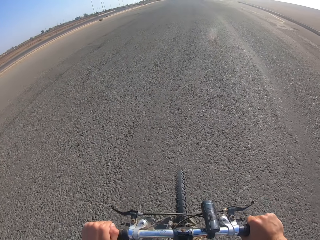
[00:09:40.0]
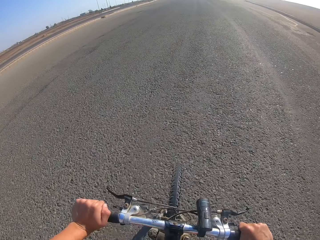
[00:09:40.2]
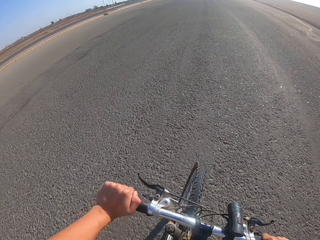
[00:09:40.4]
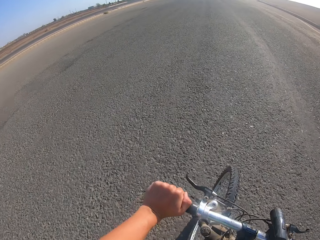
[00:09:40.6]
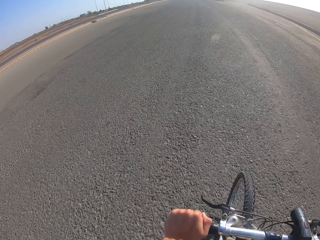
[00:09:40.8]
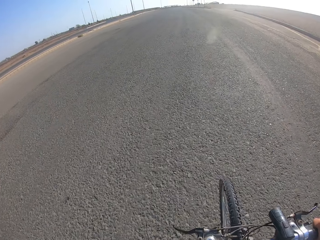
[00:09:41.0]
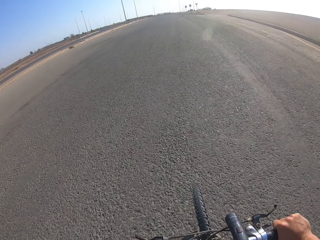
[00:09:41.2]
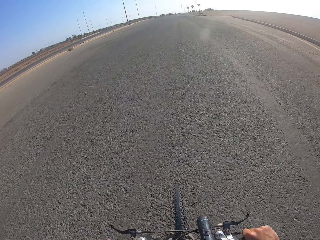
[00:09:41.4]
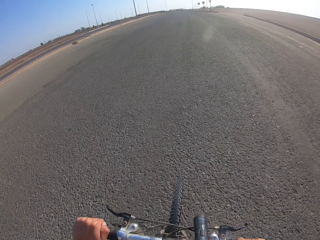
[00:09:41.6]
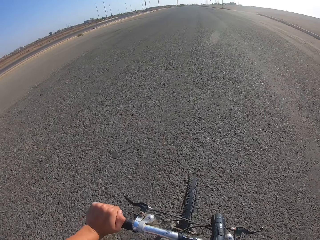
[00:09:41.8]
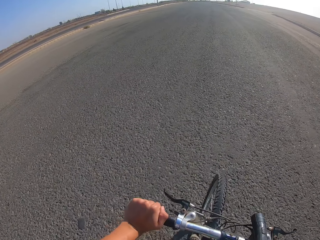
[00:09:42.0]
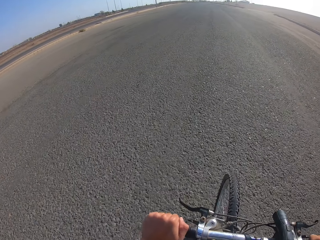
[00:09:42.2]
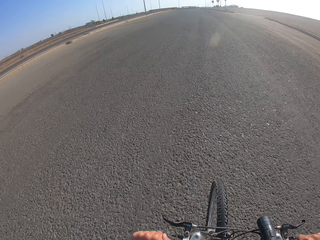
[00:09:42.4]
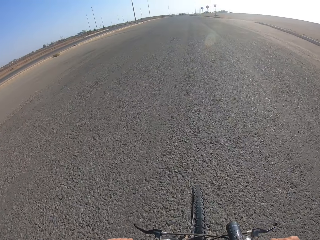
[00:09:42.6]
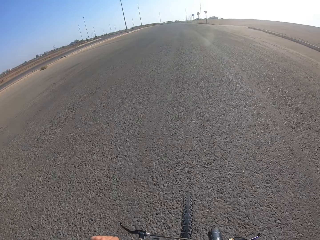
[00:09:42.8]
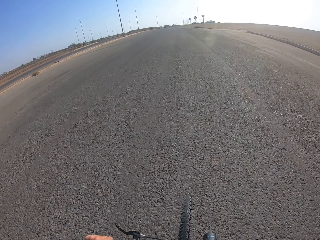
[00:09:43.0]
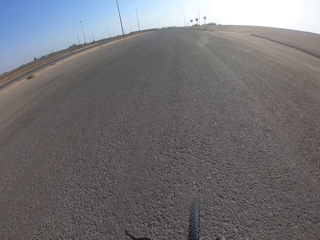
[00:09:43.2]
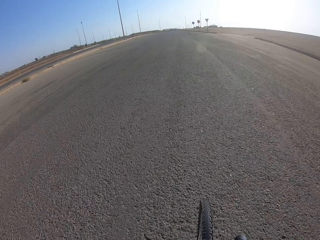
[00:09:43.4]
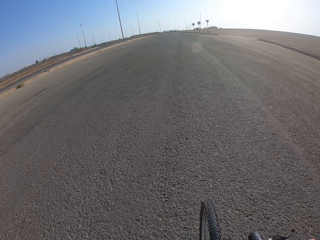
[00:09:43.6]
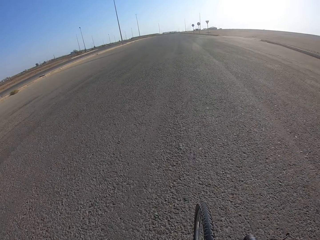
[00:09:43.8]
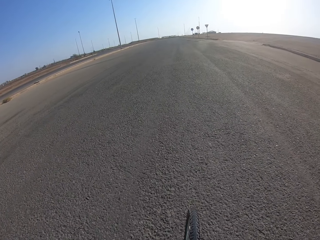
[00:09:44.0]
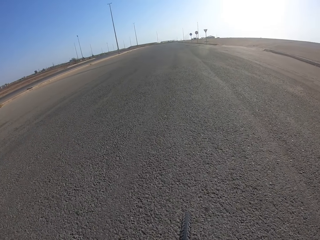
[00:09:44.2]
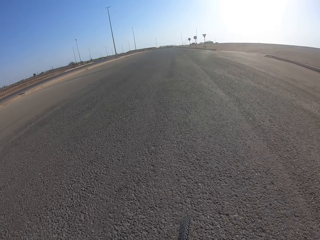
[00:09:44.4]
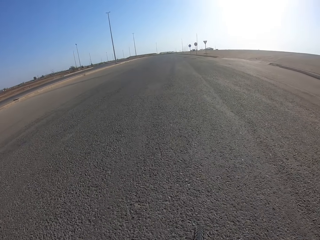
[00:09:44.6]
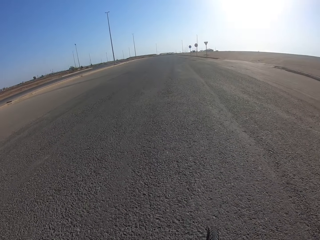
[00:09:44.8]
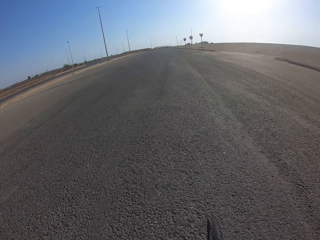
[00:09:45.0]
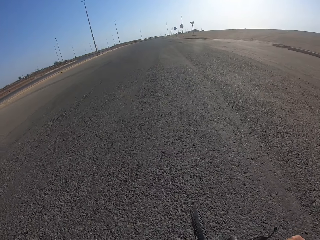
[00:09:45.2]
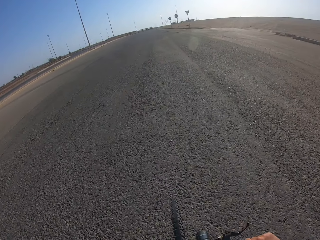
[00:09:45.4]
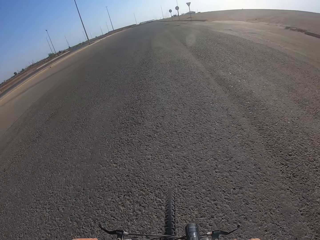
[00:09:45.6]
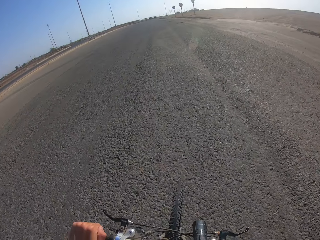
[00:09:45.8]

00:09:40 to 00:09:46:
The camera wearer sways the bicycle.

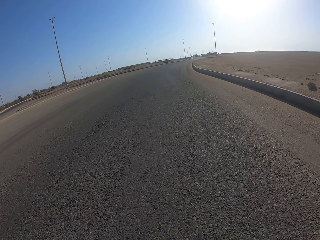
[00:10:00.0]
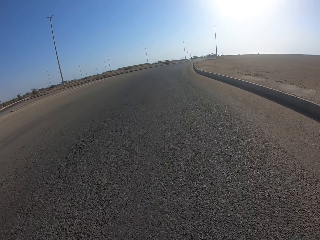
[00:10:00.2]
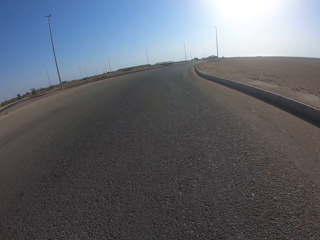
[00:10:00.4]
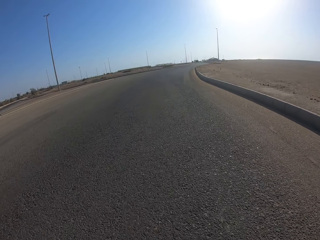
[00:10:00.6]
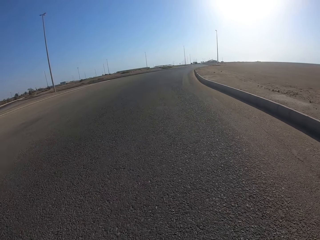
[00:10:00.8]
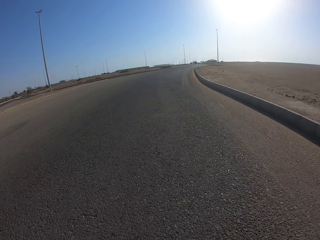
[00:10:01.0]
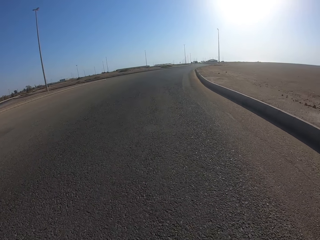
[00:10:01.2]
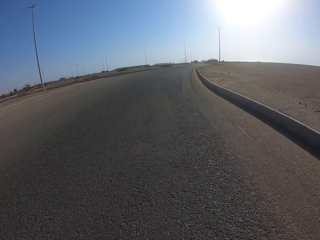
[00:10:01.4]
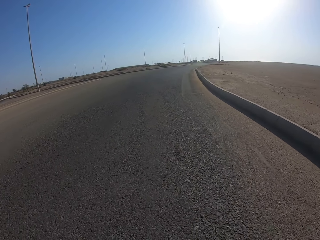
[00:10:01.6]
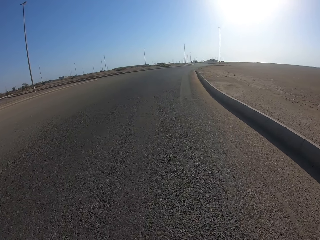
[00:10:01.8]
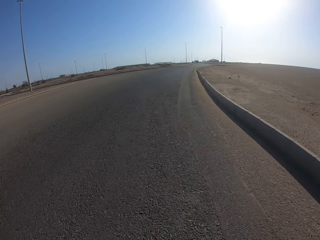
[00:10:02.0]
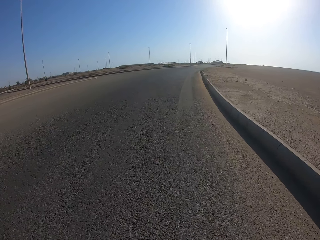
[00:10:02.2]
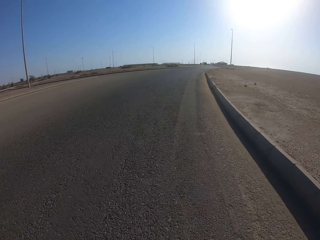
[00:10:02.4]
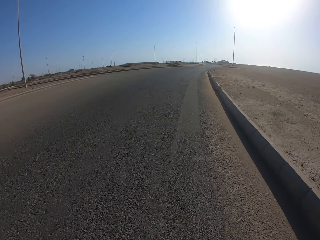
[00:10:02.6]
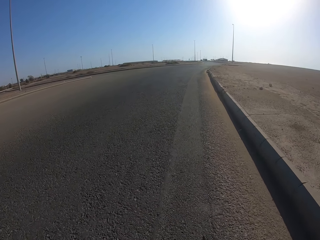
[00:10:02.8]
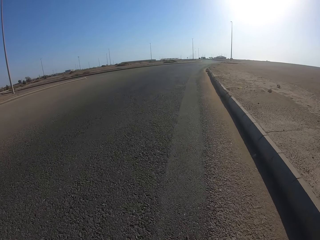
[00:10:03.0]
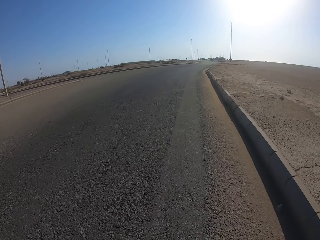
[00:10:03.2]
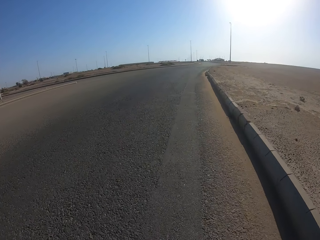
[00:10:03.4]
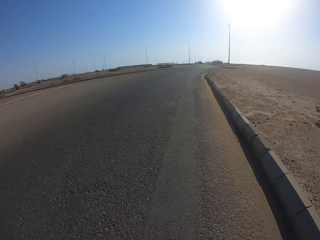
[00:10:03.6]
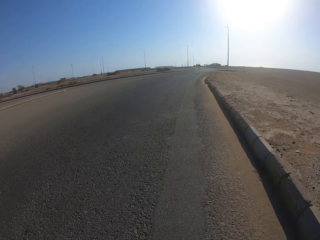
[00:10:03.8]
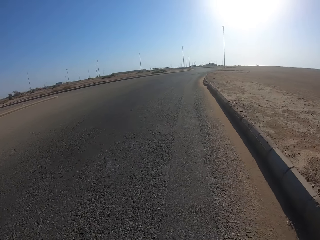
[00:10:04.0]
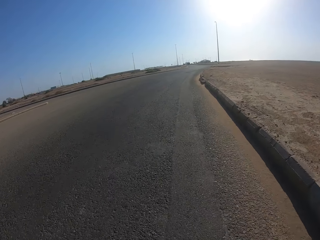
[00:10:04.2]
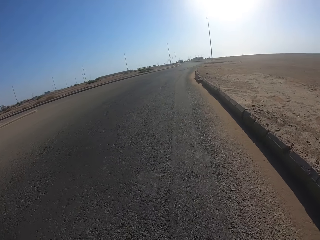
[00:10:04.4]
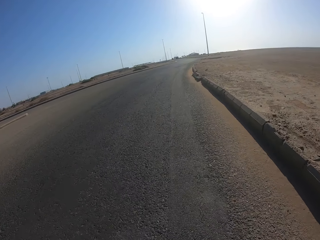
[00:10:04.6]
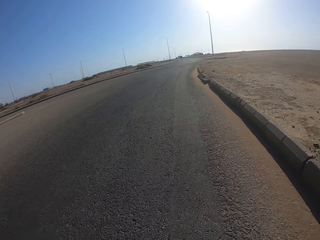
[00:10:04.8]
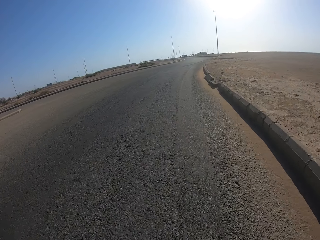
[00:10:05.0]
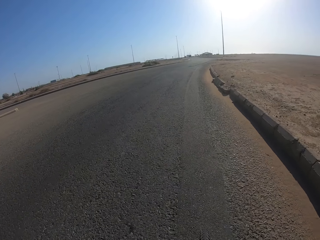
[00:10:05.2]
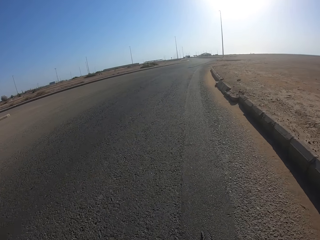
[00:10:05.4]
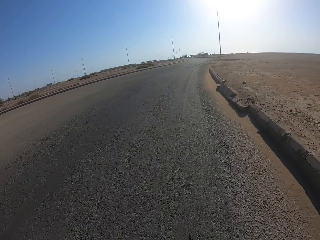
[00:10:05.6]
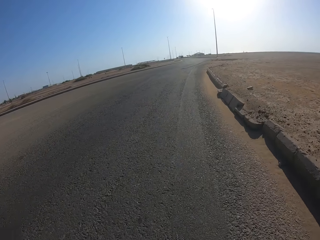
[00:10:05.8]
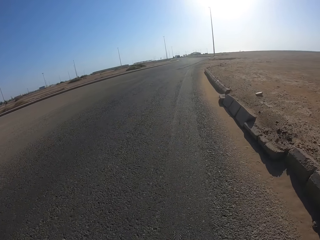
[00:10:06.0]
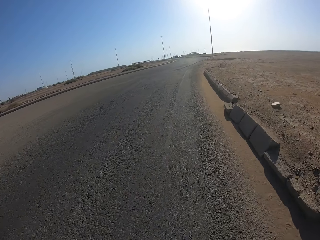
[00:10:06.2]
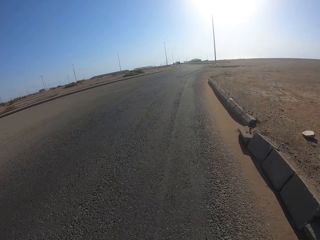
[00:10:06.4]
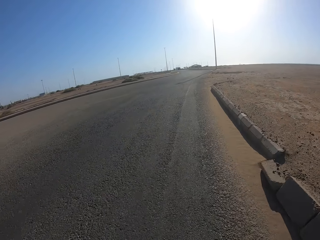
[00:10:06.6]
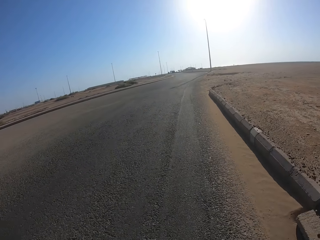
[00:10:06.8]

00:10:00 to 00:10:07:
The camera wearer cycles the bicycle.

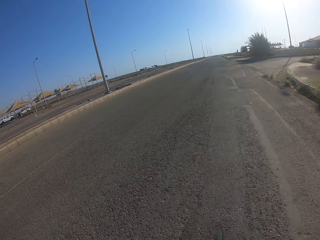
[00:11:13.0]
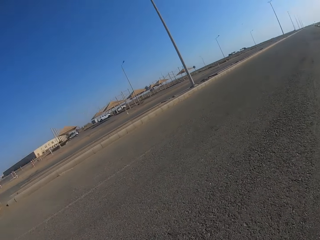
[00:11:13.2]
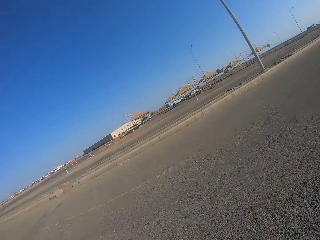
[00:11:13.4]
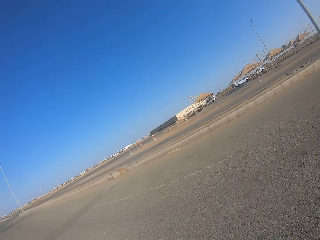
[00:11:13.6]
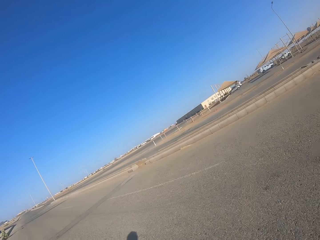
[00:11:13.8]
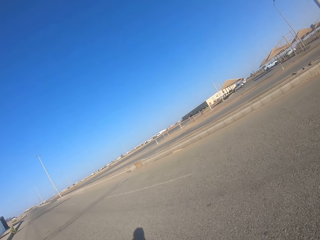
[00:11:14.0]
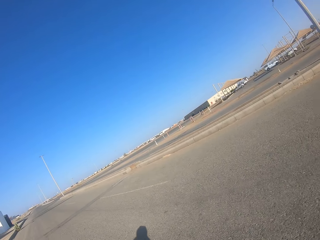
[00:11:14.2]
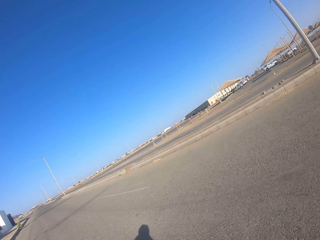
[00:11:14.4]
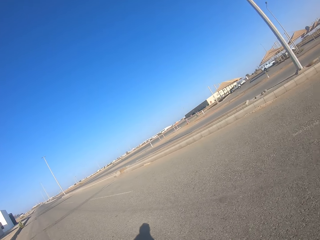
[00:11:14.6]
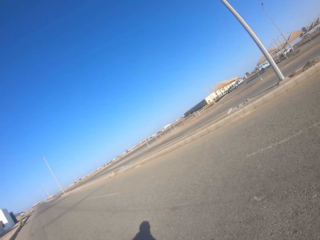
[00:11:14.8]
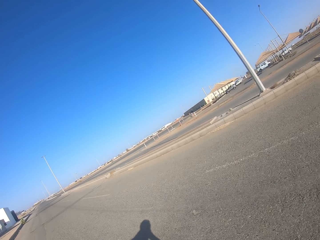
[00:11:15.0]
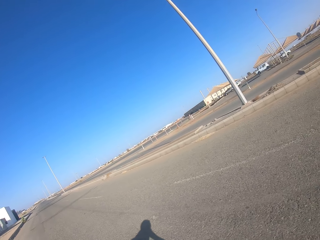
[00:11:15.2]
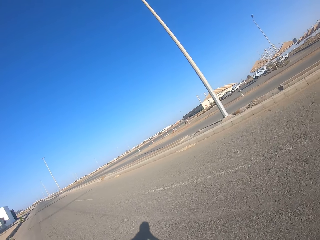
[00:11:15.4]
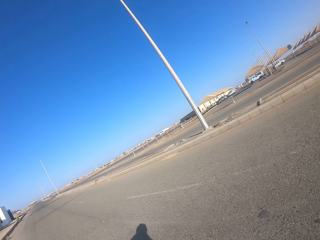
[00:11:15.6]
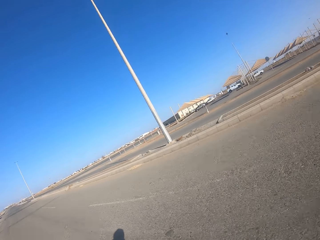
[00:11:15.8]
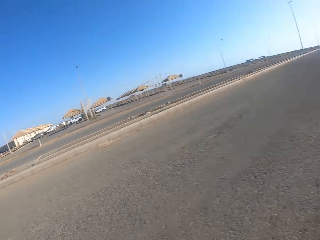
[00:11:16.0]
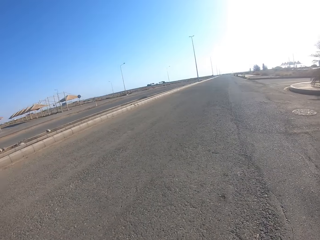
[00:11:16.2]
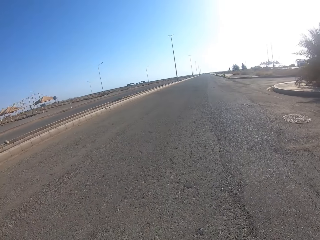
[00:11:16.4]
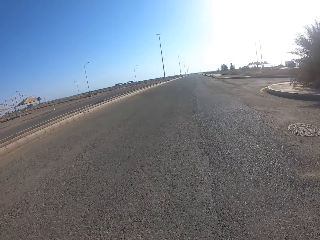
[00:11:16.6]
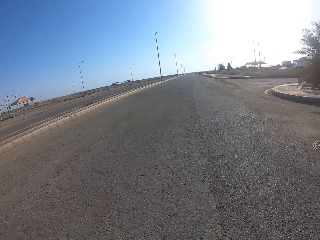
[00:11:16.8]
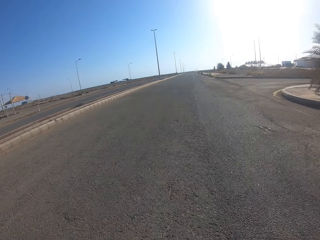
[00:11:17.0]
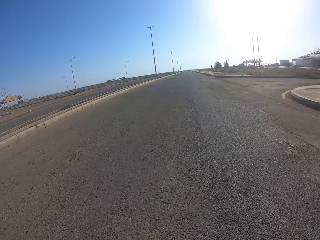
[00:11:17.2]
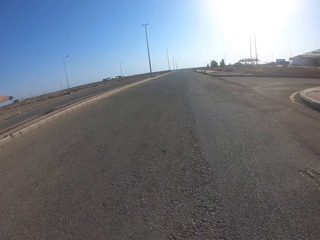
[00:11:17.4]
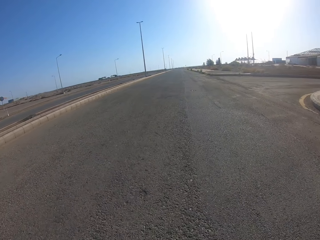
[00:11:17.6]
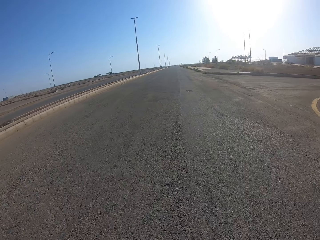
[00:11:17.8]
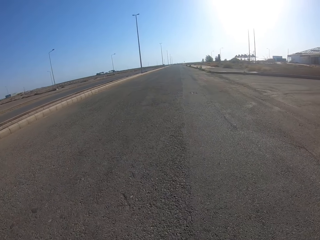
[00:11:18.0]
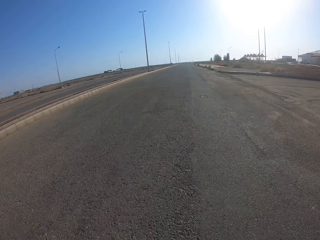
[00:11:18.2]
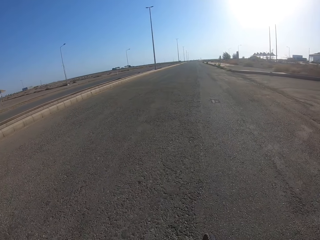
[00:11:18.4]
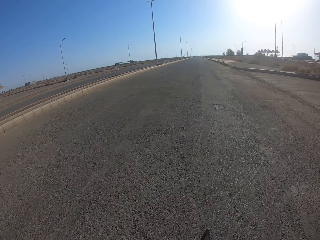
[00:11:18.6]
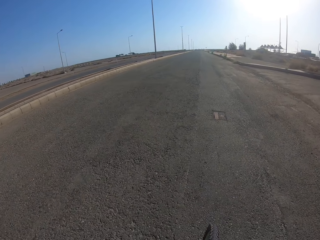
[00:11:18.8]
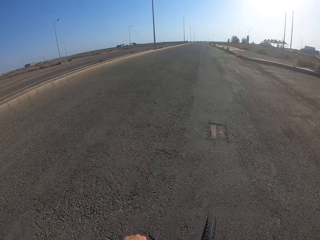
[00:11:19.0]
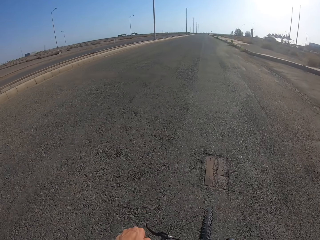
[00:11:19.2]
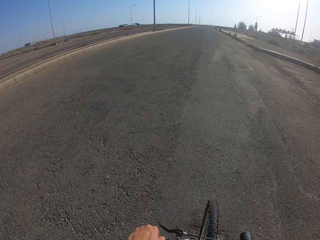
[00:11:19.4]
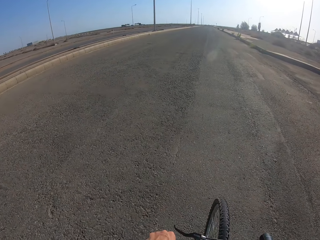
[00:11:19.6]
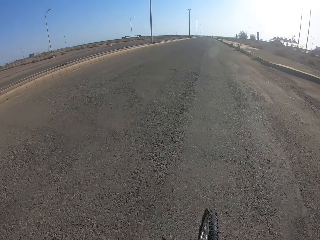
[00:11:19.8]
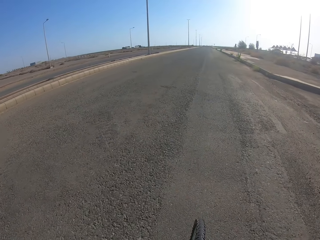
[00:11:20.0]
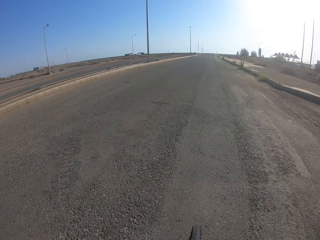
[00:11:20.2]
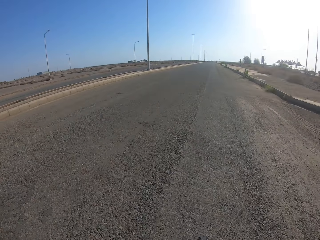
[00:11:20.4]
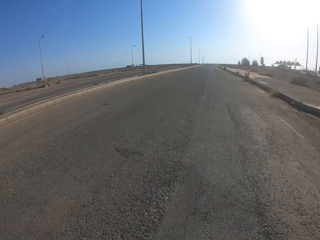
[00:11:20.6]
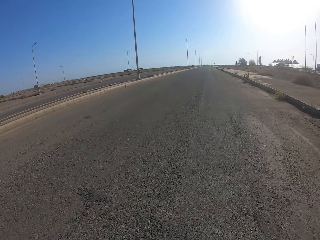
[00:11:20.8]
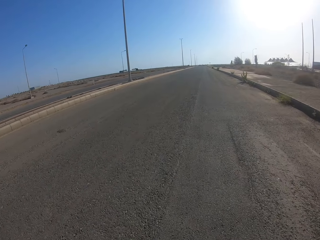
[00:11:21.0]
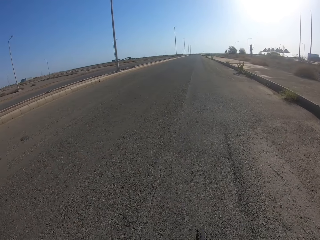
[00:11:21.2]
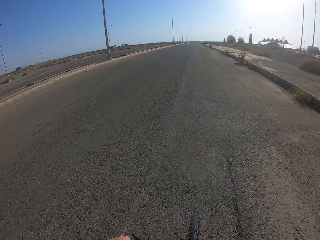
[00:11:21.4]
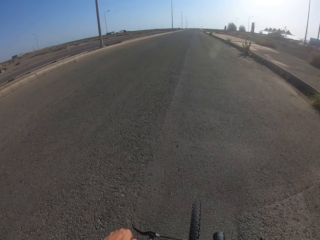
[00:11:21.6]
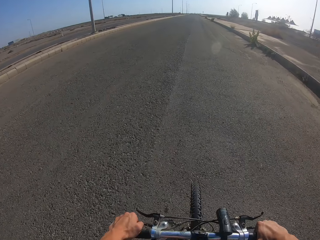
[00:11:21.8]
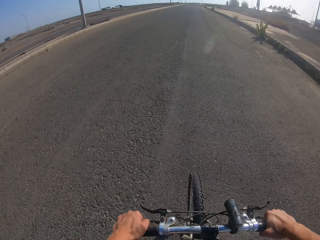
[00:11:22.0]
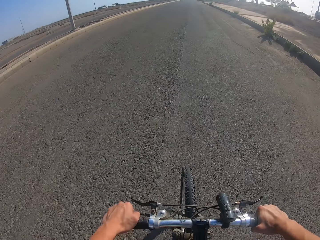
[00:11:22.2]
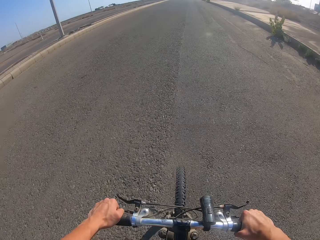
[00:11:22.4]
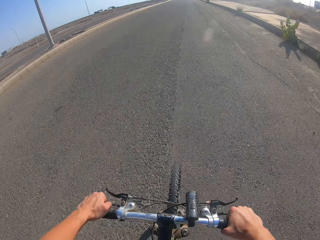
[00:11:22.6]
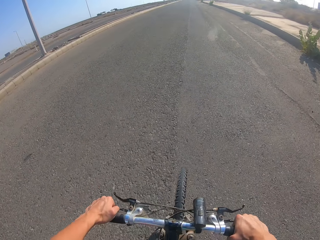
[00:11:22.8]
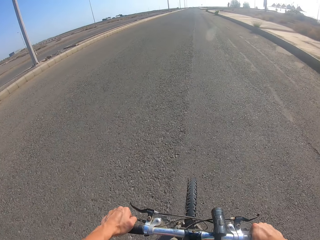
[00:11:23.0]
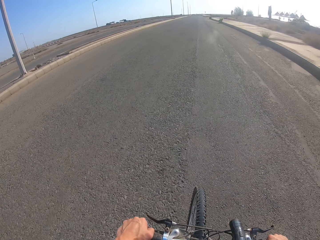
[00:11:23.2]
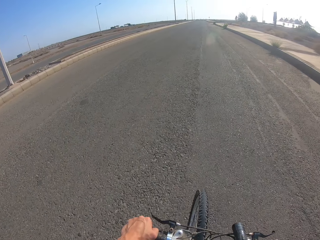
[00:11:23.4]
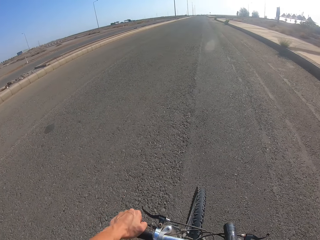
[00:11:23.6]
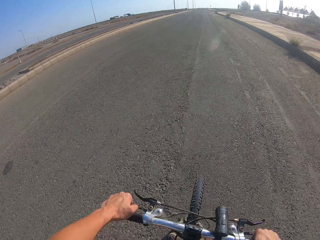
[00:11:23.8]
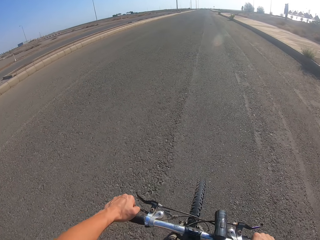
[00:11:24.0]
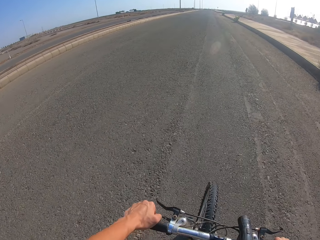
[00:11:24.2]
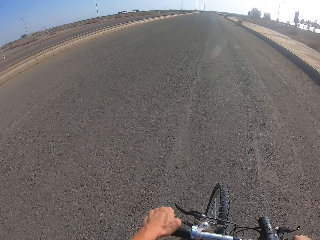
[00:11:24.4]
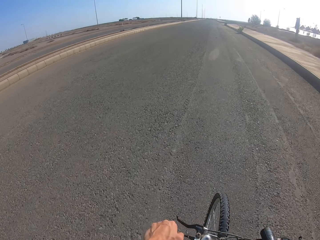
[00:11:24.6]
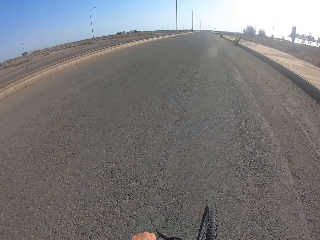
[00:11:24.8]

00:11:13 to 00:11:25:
The camera wearer looks on the left of the road. They slow down.
